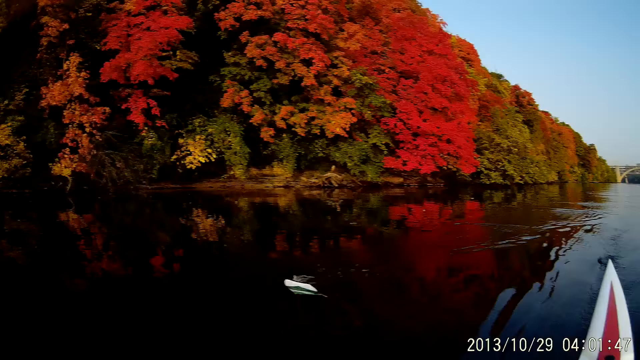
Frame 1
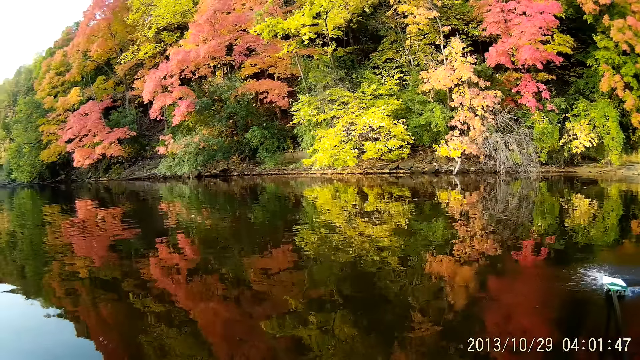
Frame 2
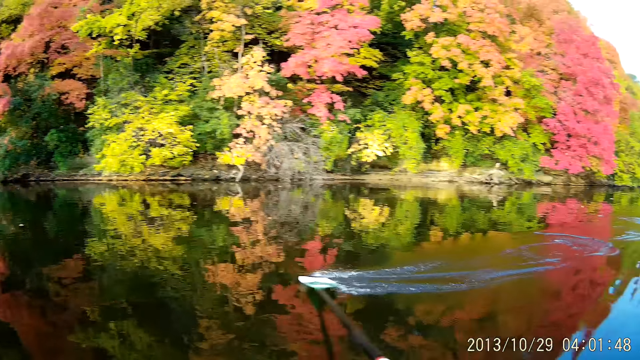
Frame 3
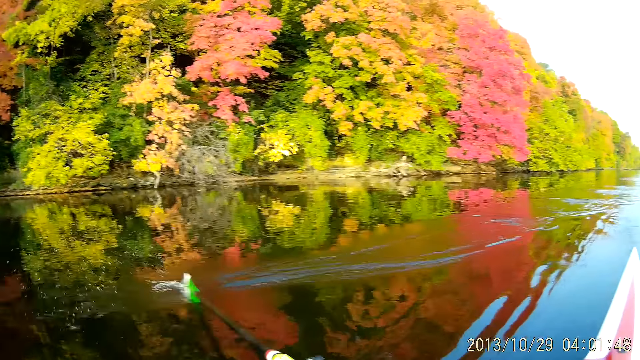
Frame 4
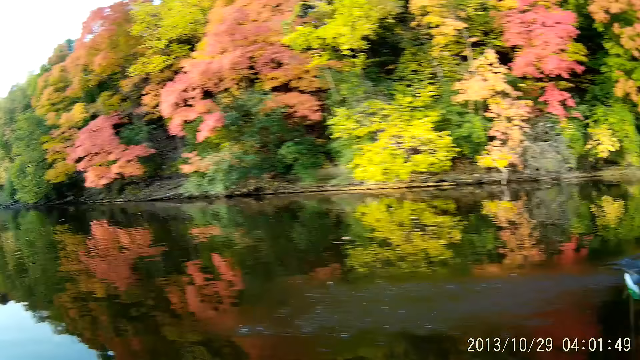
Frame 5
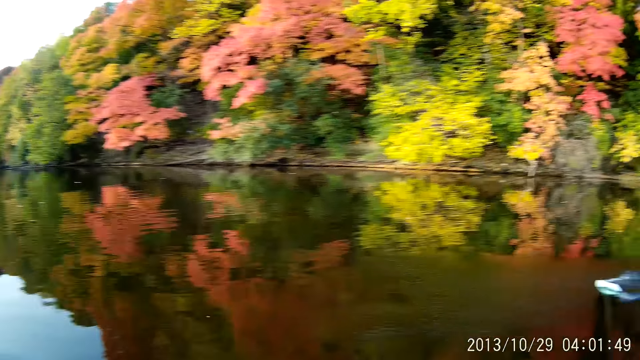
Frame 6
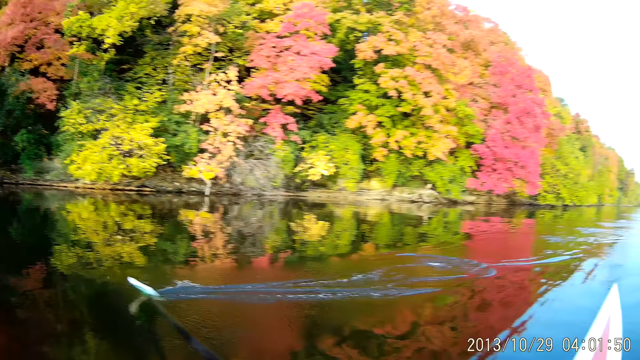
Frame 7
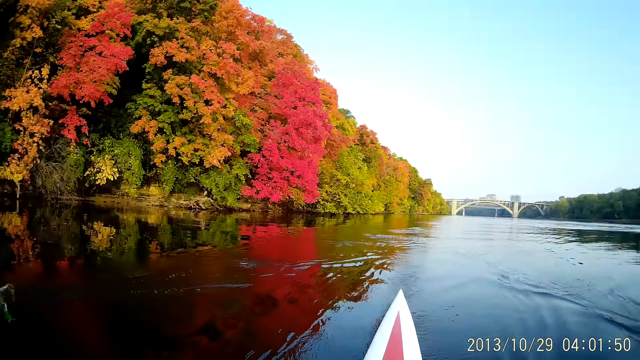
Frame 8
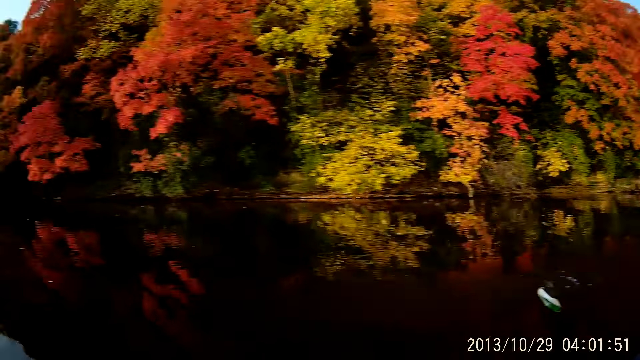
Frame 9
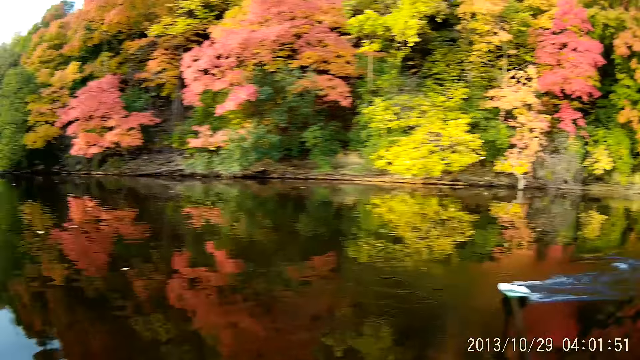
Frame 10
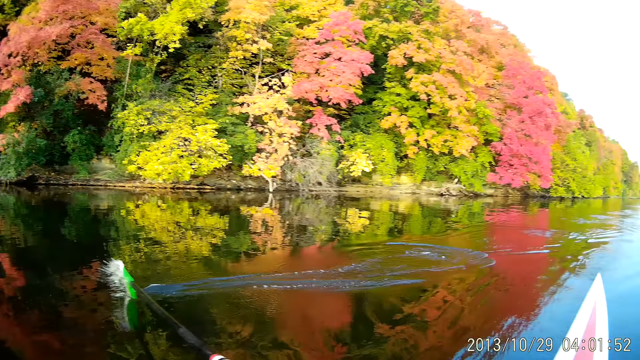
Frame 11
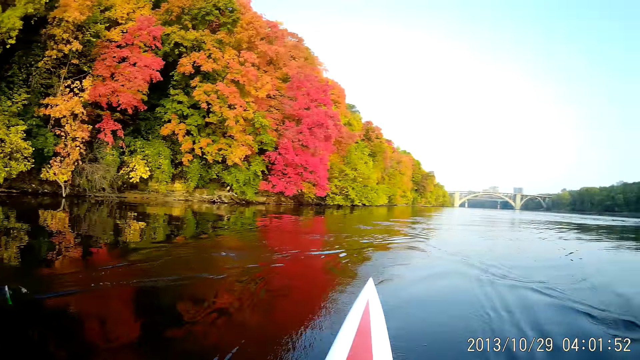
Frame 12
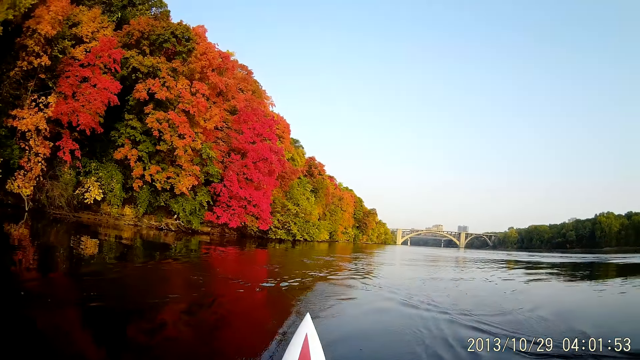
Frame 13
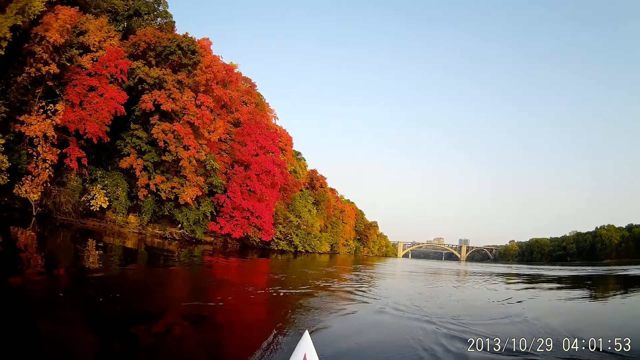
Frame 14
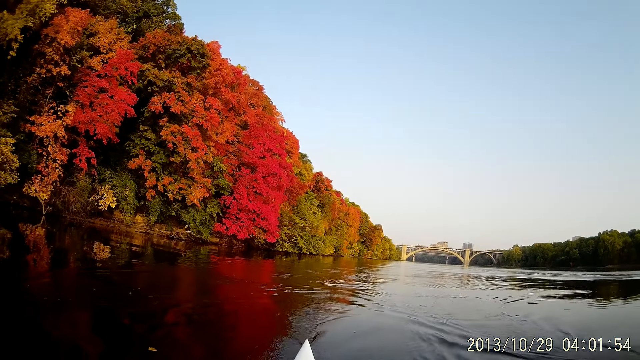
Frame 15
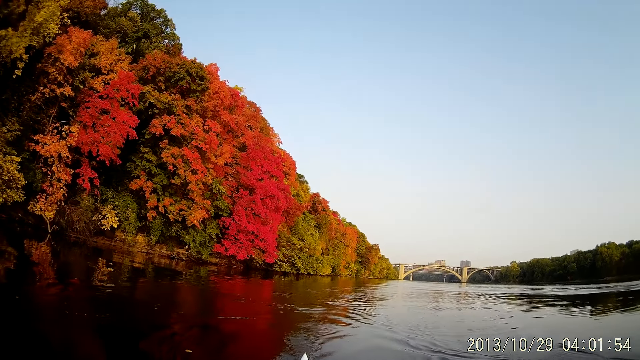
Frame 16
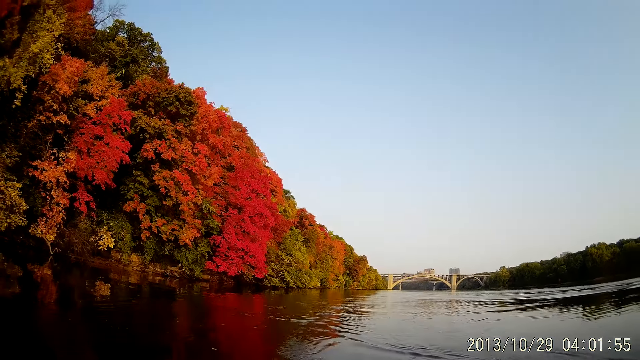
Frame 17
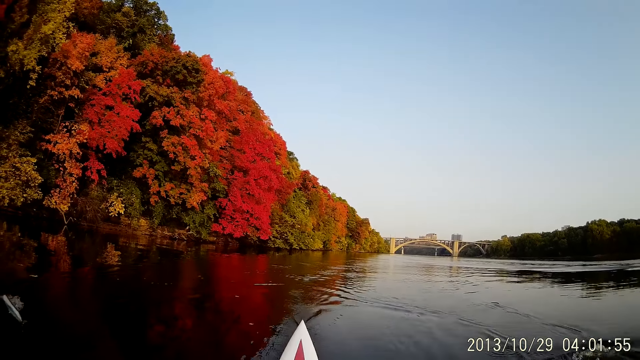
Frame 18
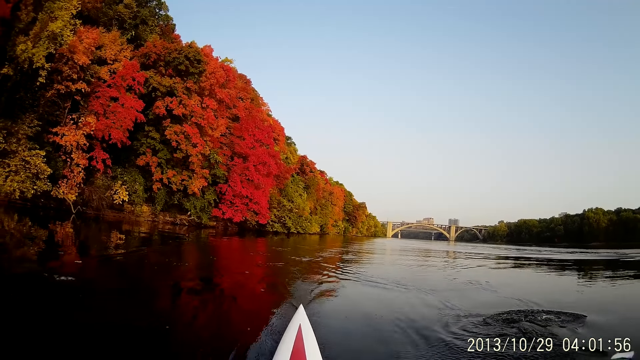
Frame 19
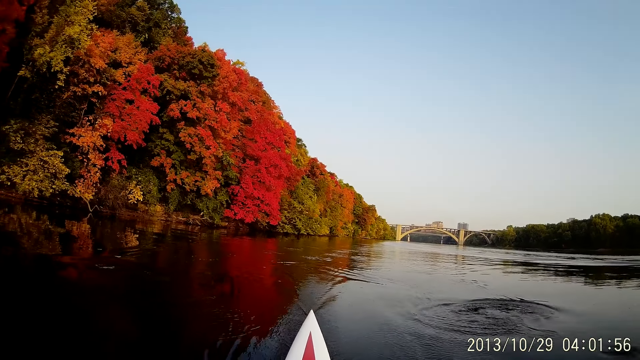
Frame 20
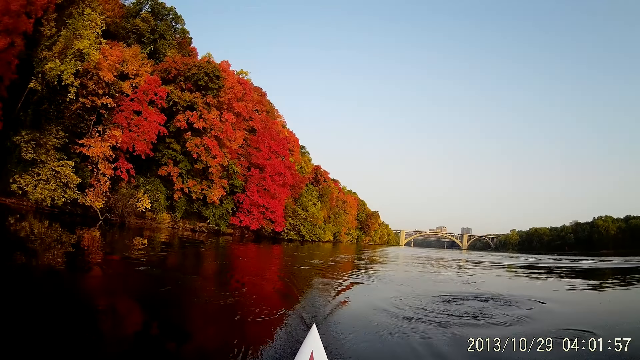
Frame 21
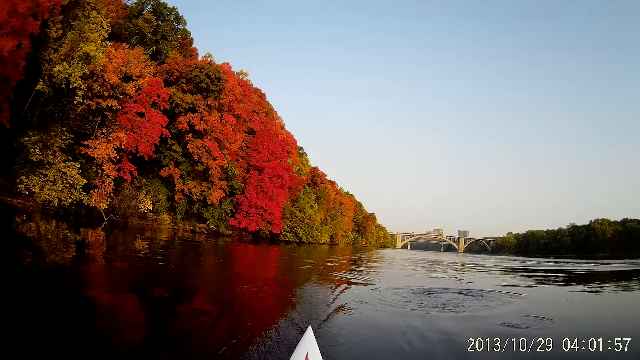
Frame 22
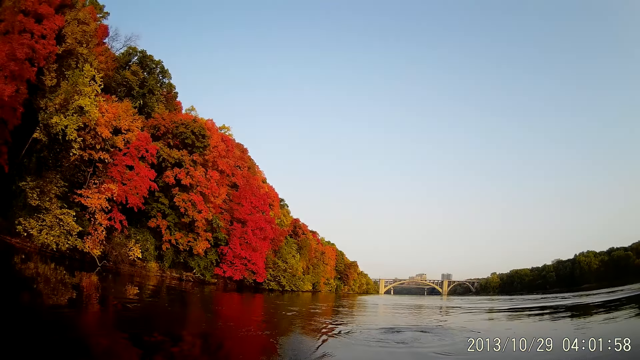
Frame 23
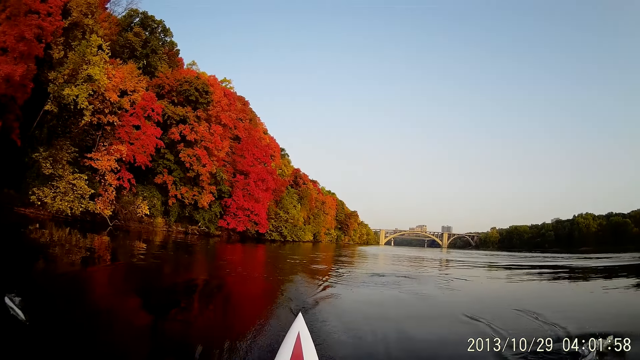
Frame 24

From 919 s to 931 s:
The camera wearer rows a boat on the sea water. They ride on water with the boat.
